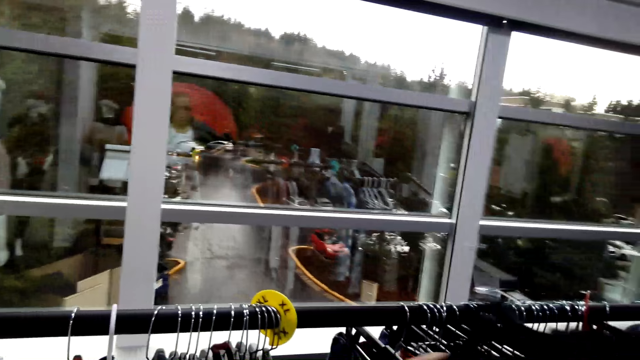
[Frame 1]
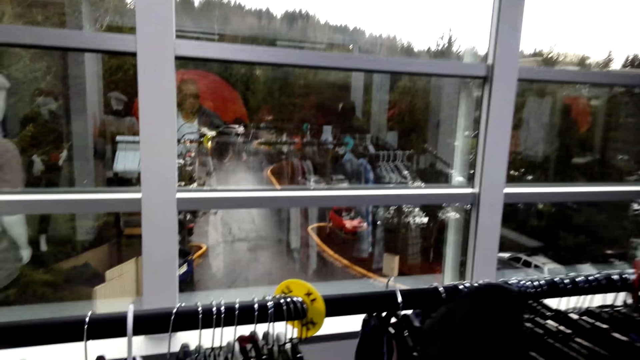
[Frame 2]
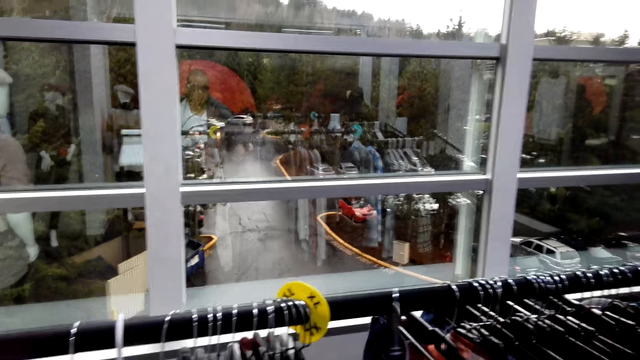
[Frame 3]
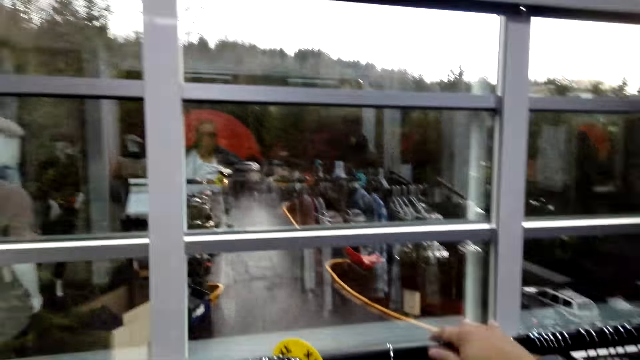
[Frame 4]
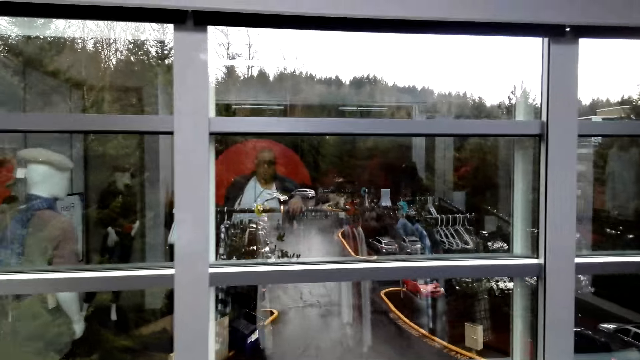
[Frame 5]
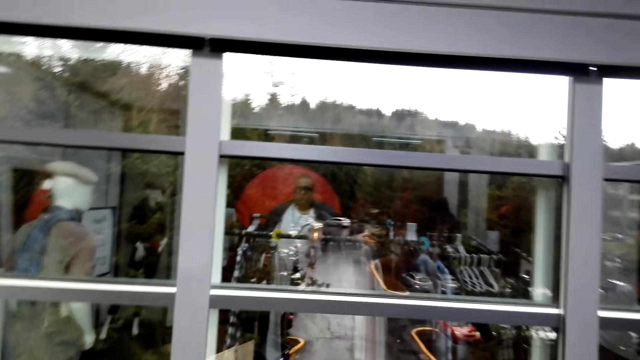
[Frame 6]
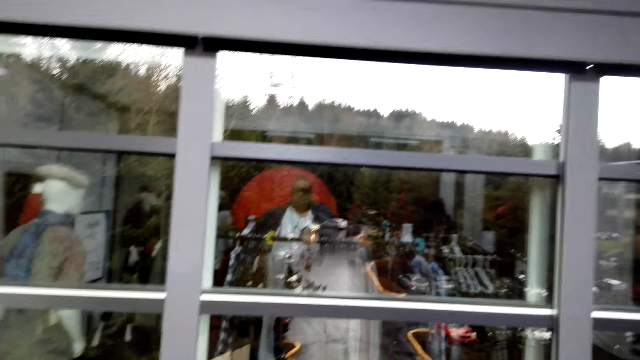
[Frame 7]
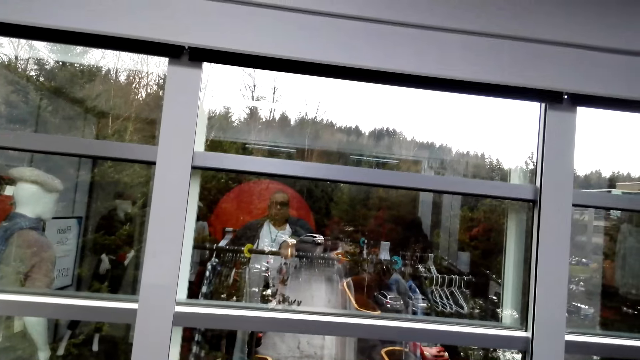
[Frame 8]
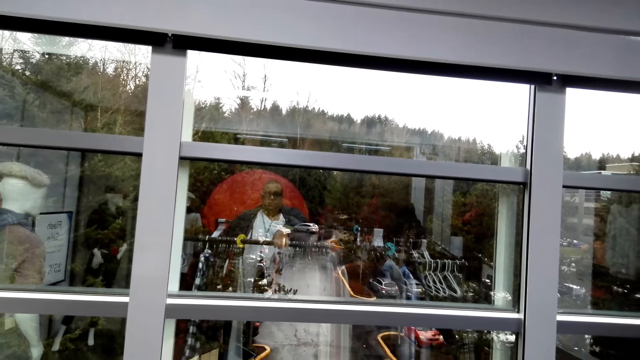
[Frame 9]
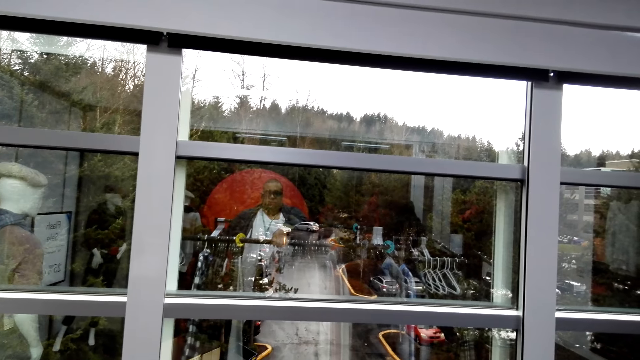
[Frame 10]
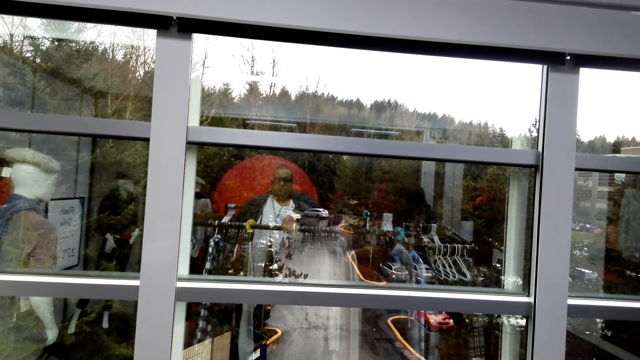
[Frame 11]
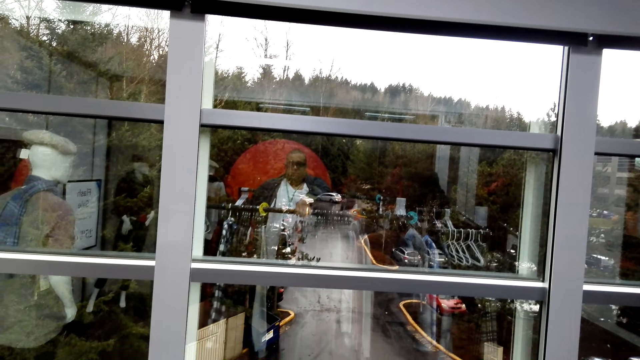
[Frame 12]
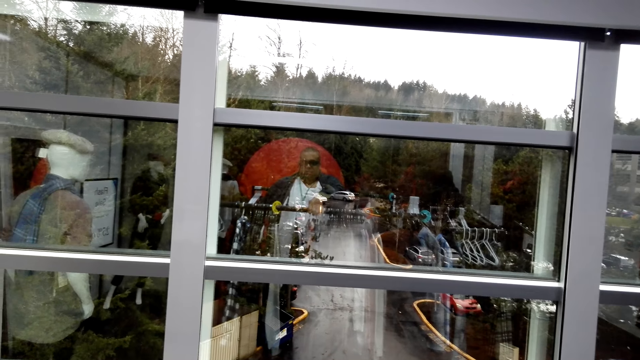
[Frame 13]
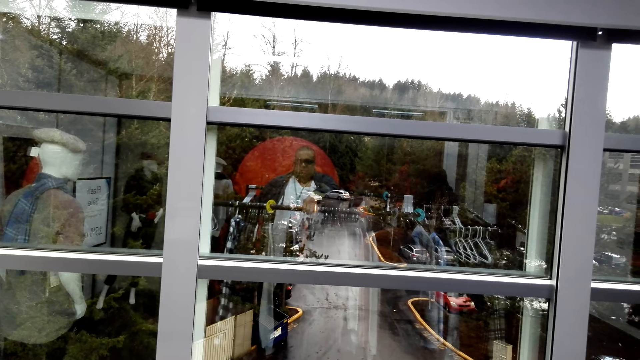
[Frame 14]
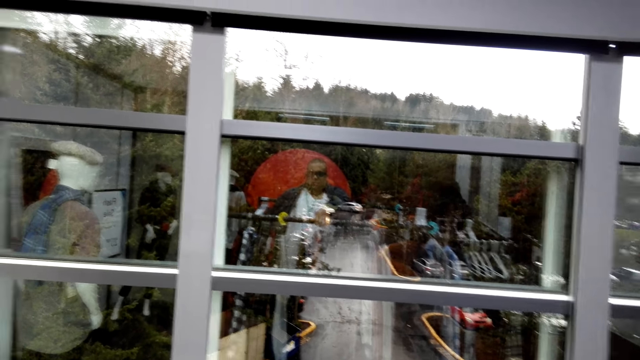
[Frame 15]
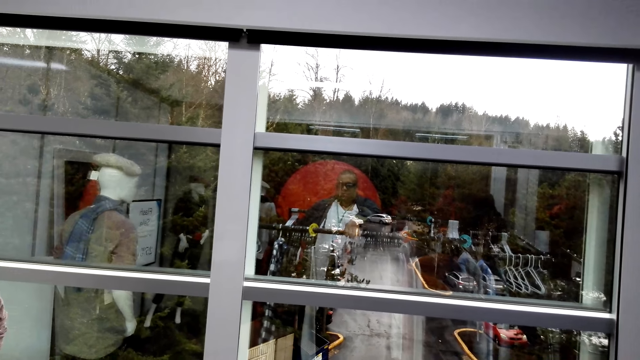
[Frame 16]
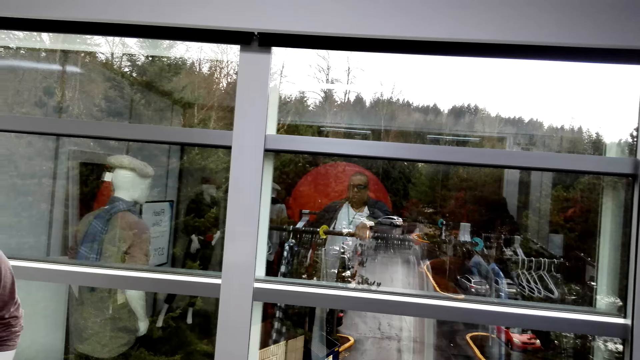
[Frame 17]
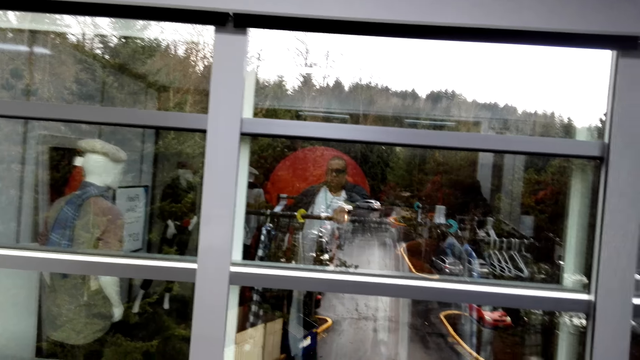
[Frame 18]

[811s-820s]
The camera wearer hangs a sweatshirt. They return the hanger on the display rack. They pause. They touch the display rack.

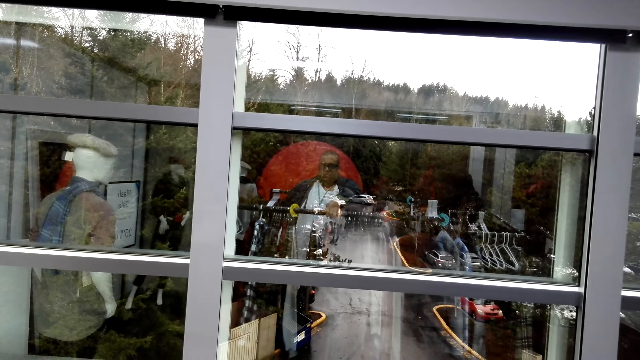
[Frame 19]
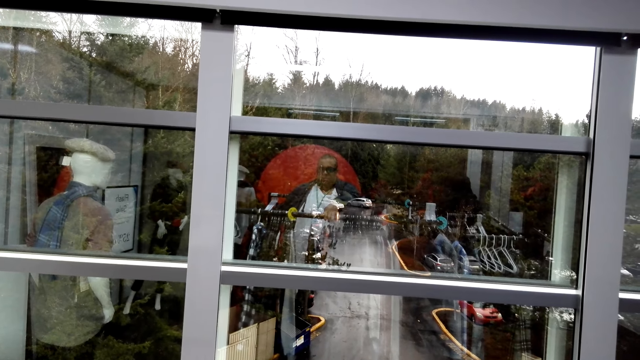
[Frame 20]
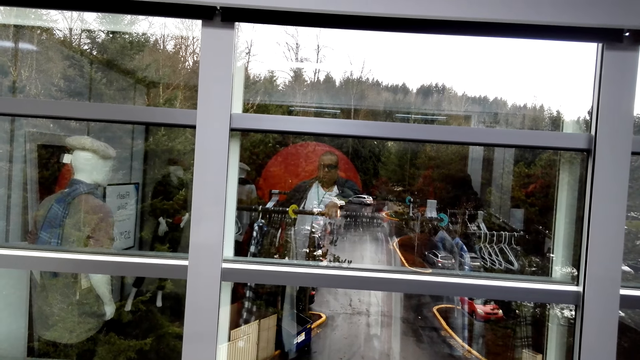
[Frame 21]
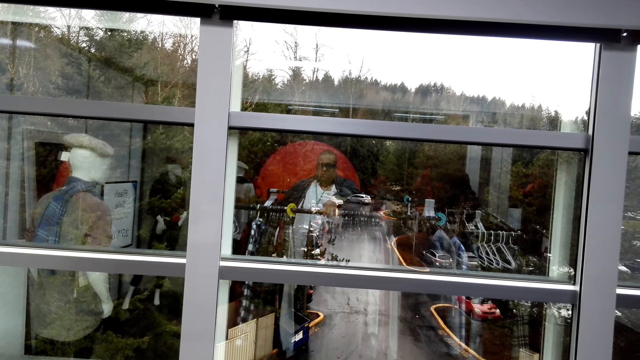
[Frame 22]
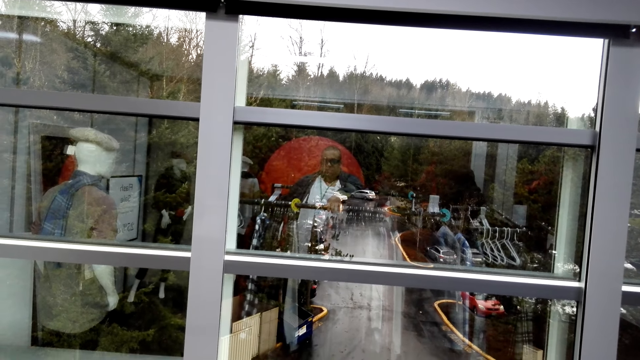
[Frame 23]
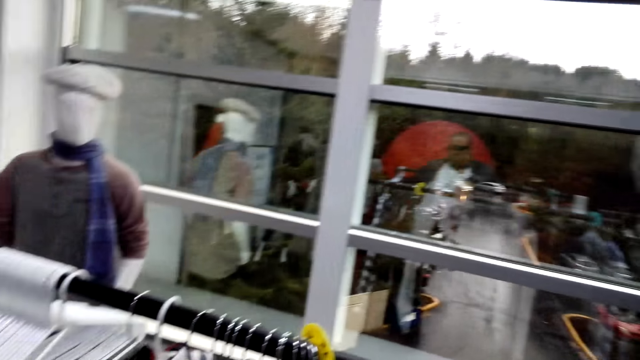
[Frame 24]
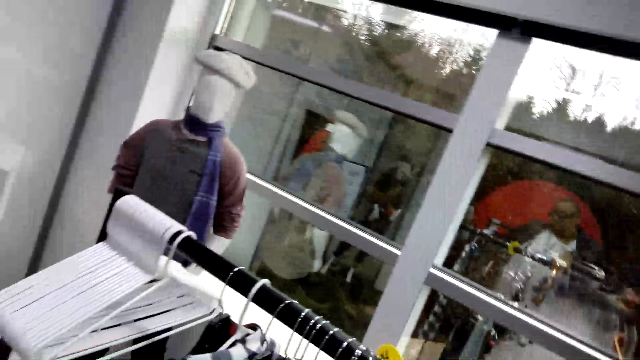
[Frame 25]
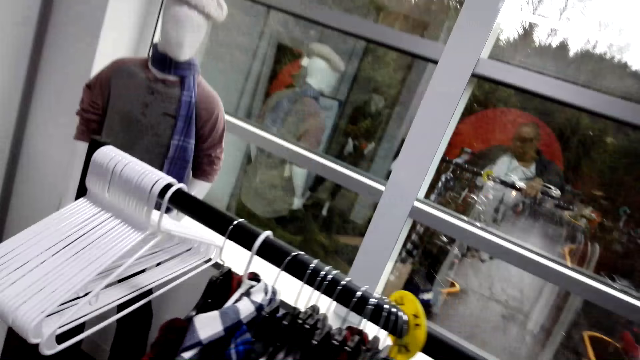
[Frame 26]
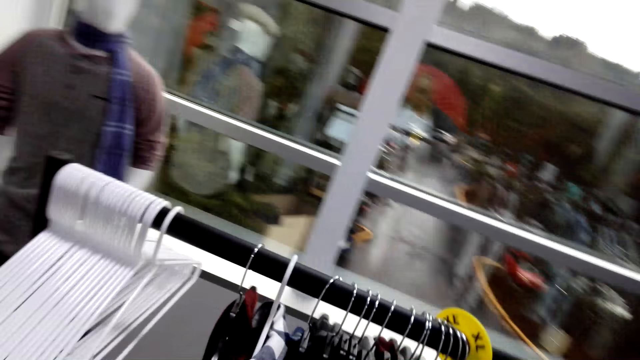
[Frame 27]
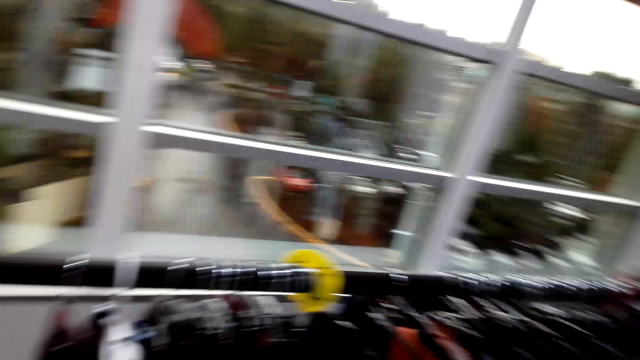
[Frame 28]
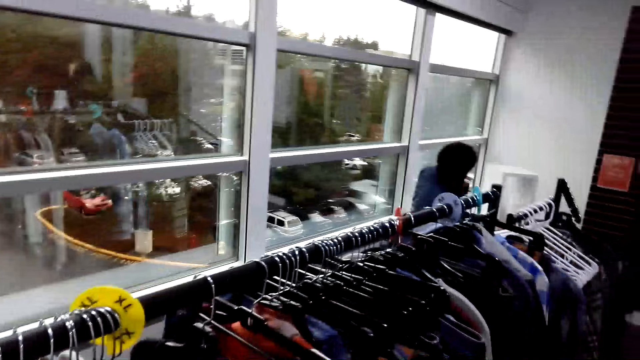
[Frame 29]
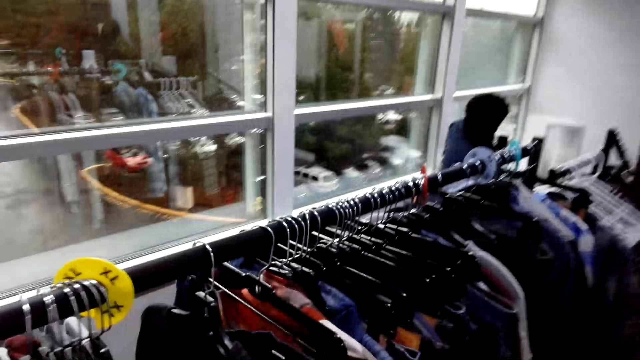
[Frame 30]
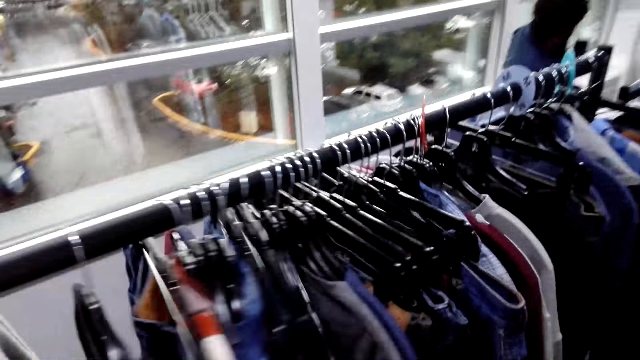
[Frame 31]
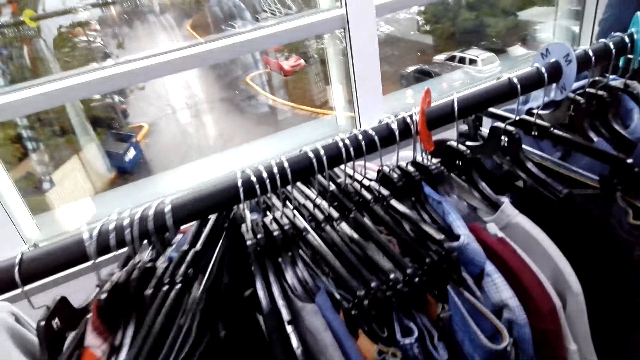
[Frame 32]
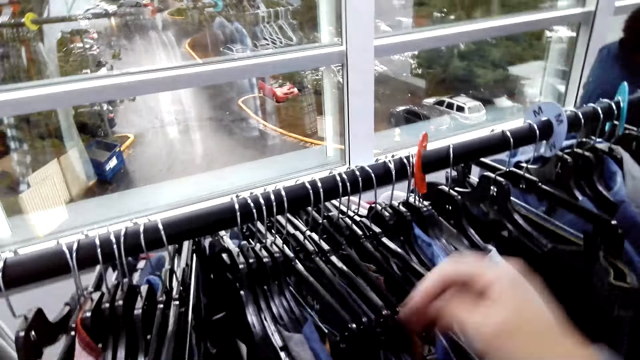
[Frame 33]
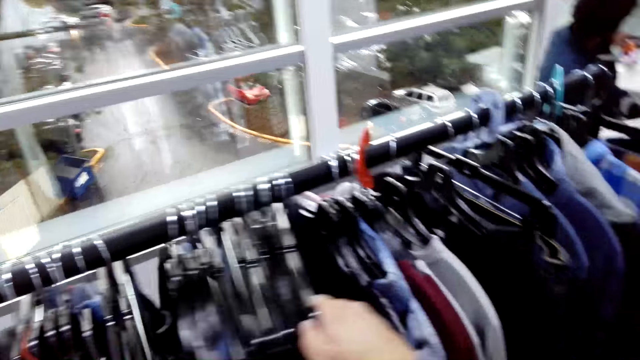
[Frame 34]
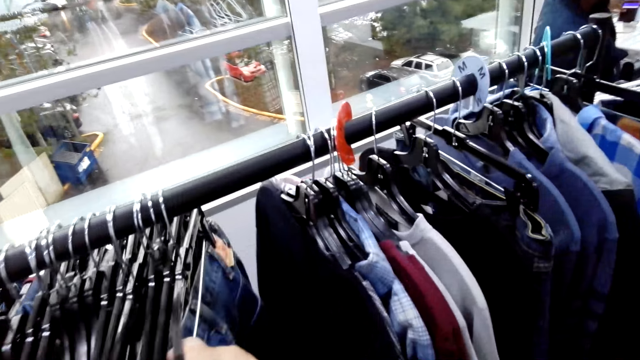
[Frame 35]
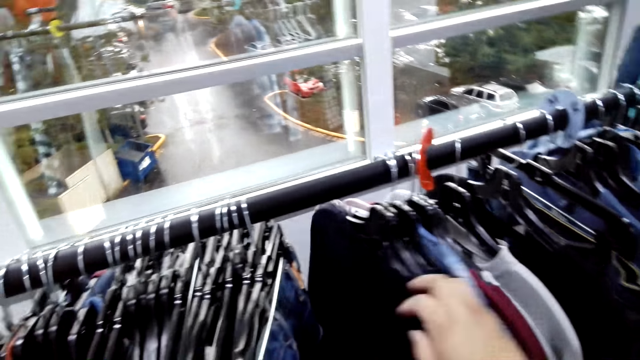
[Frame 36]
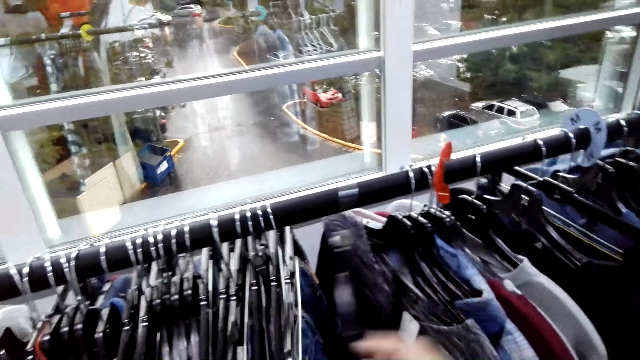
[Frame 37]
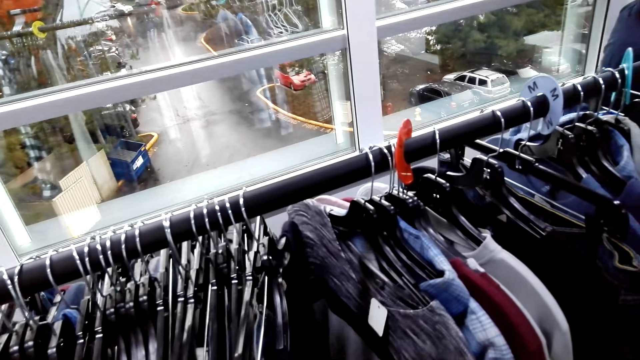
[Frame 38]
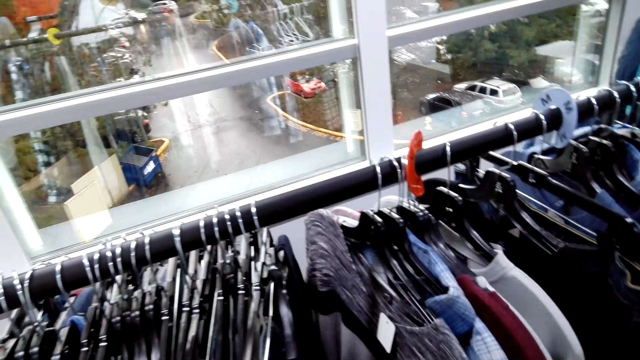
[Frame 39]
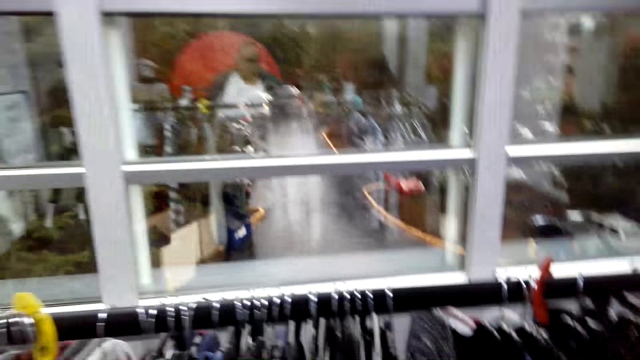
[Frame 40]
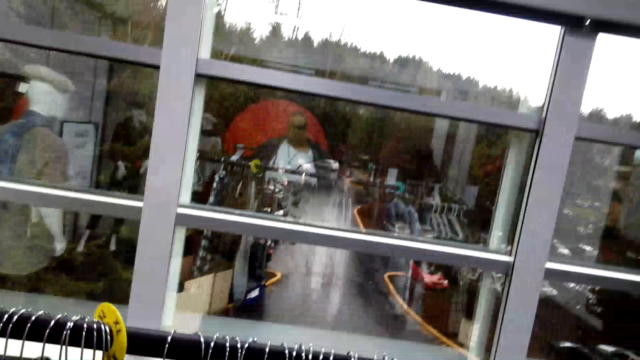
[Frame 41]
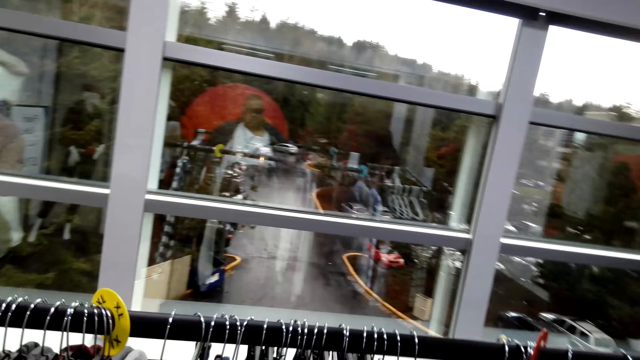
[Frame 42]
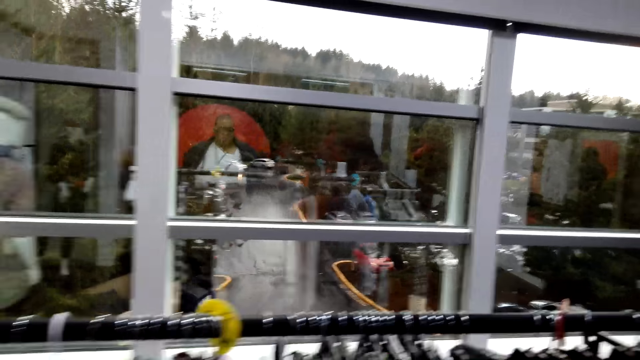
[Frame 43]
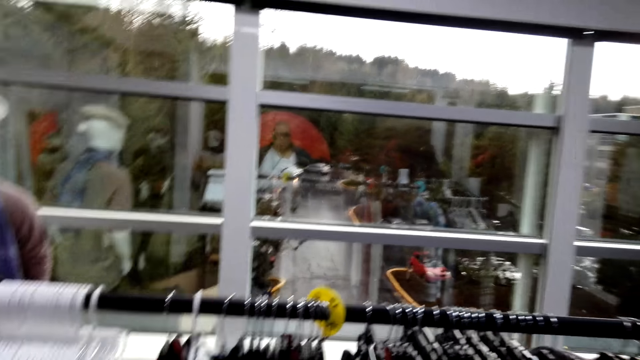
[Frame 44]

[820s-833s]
The camera wearer looks around. They gaze at the clothes on the hanger stand. They touch the clothes on the display rack. A man talks to the camera wearer. The camera wearer pauses.
